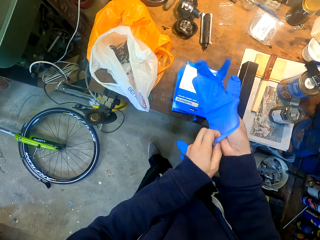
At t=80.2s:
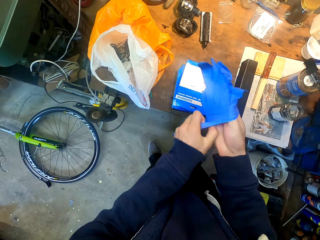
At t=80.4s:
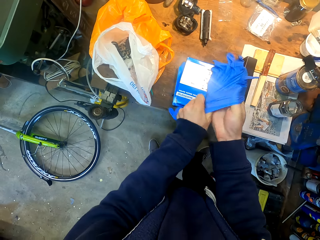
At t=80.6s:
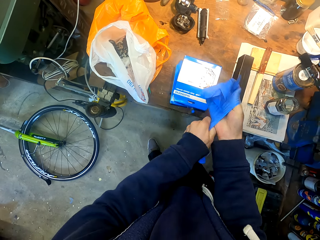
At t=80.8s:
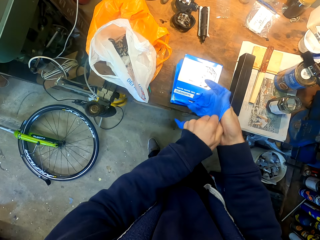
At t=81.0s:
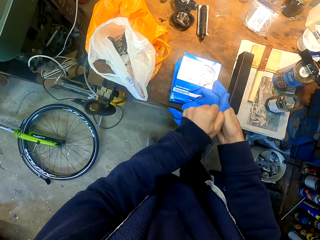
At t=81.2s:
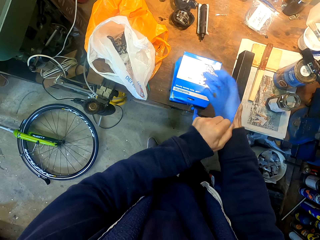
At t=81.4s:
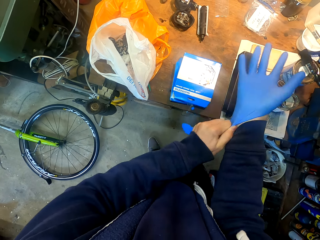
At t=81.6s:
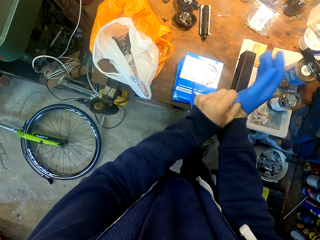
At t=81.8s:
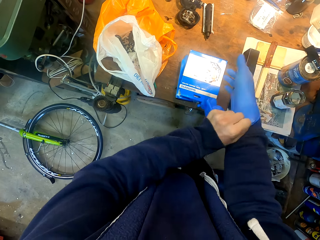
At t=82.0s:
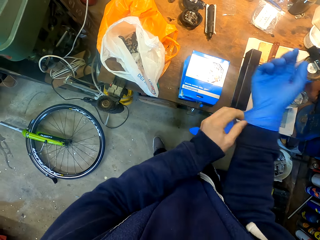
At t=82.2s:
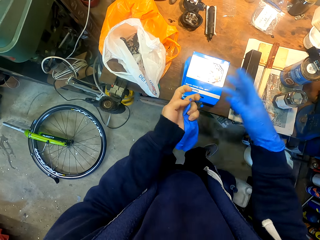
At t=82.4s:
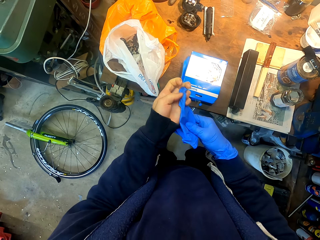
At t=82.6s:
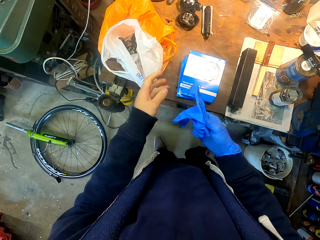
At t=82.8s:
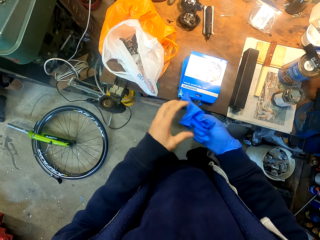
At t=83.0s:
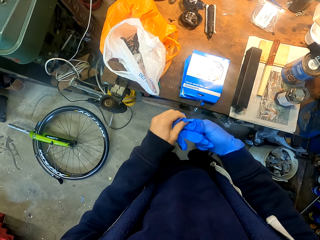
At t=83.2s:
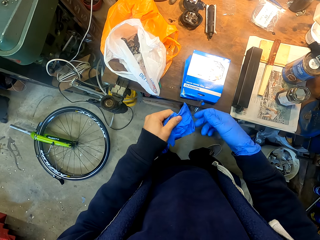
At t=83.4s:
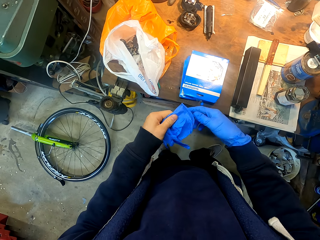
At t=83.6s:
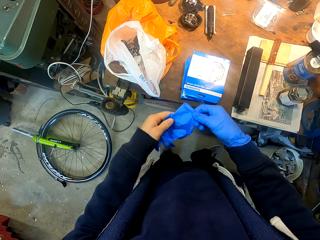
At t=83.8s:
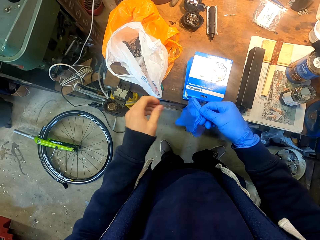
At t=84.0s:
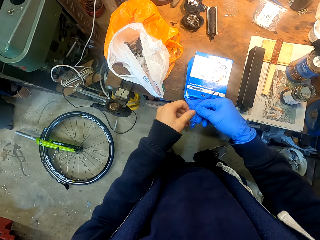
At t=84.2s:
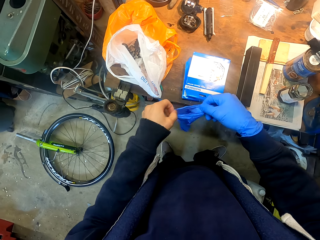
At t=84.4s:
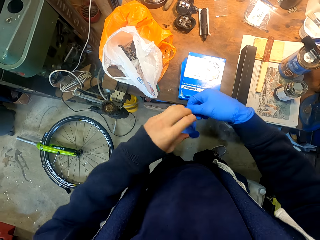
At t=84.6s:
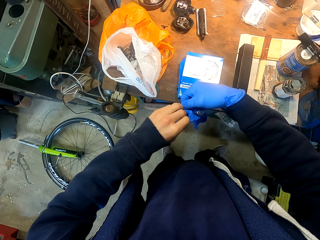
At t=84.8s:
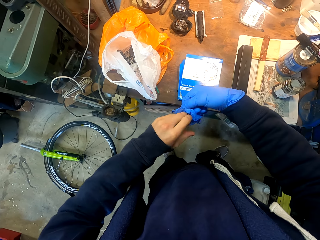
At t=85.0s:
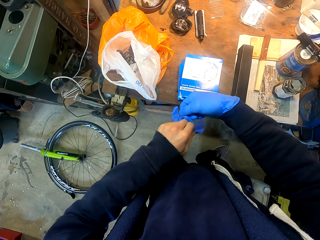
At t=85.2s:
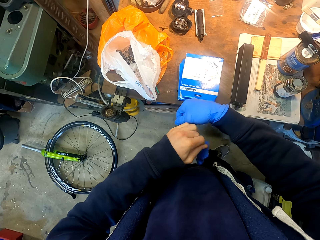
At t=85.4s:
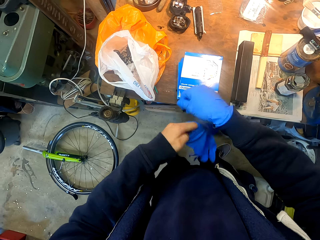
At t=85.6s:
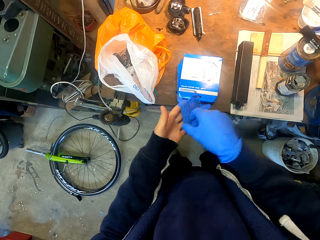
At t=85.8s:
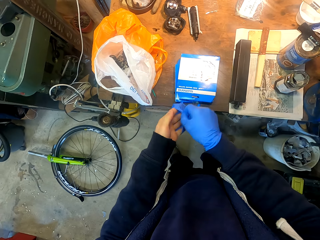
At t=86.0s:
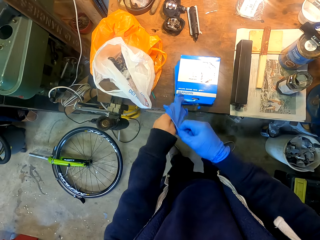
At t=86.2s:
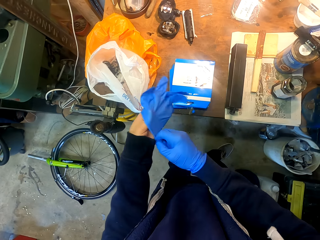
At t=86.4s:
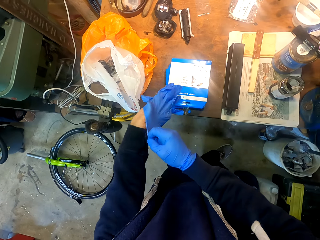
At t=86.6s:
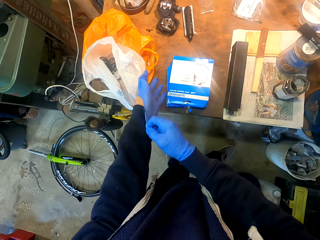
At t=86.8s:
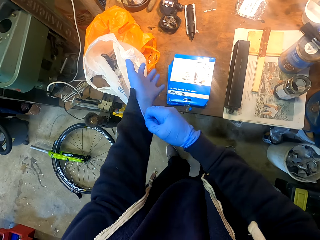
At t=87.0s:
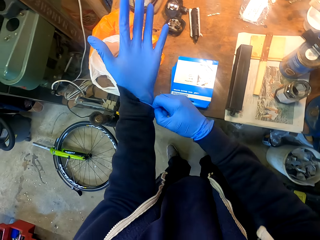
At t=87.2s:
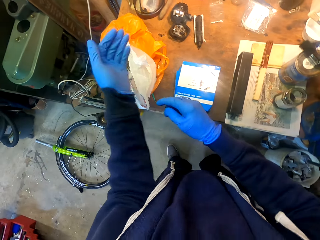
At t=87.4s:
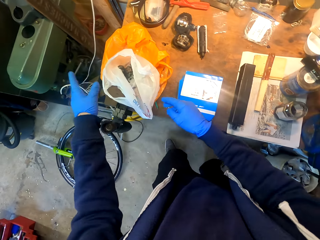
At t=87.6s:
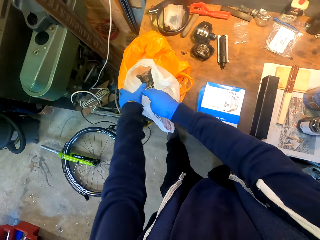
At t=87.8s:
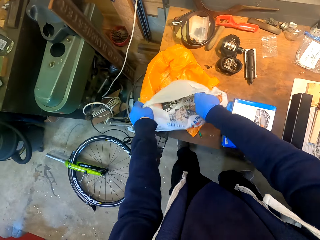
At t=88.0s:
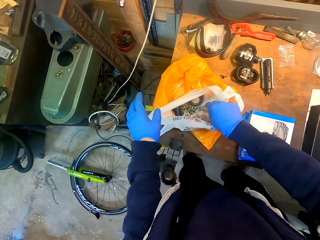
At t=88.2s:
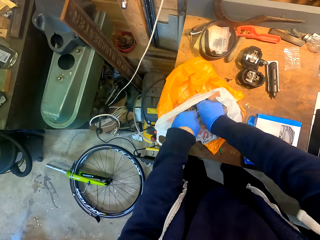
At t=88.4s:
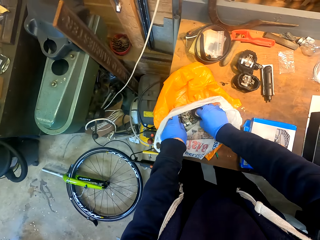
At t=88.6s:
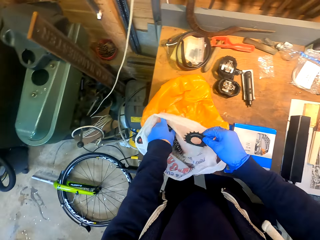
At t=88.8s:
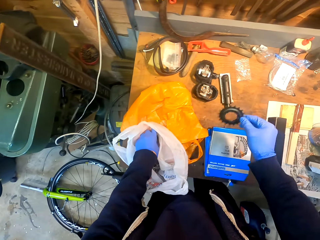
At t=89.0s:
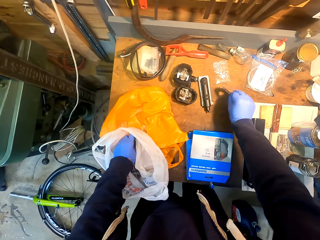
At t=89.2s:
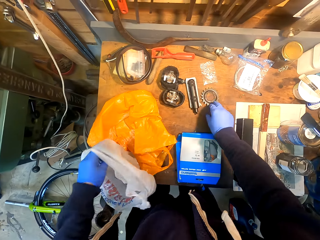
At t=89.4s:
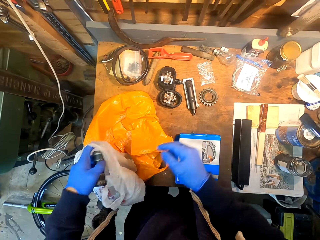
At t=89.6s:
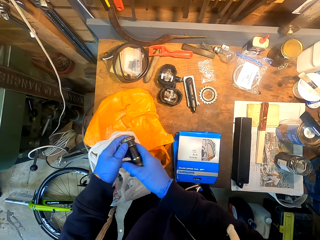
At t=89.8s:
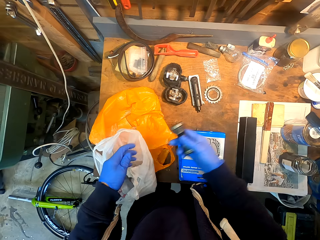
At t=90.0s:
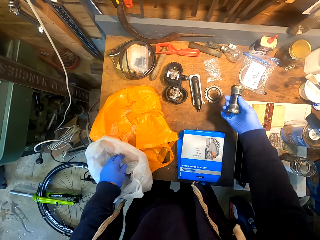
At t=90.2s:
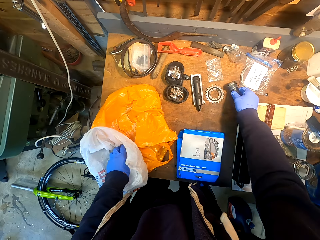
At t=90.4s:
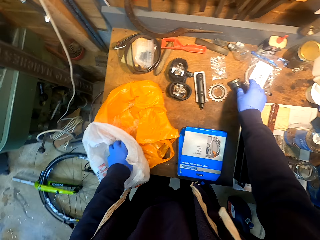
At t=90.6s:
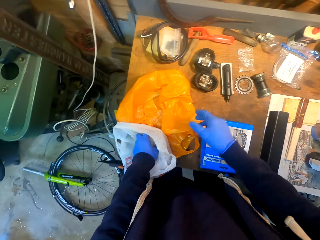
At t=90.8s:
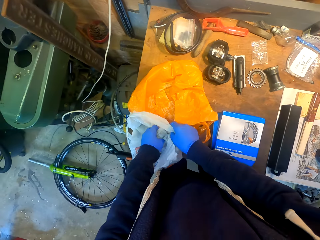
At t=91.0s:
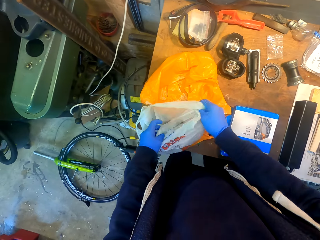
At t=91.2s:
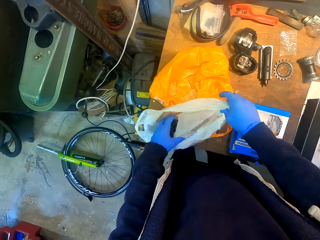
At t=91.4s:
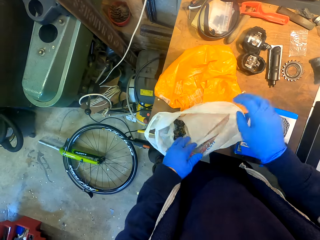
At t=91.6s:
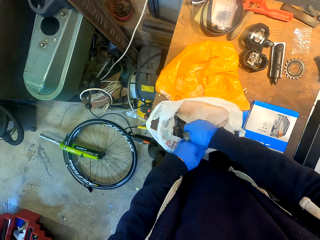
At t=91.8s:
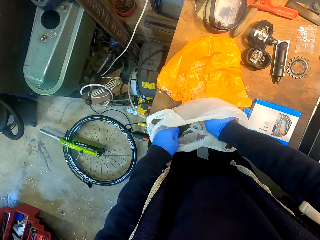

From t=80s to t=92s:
The camera wearer puts on gloves. They pick up a gear wheel from a shopping bag. They put down the gear wheel on the table.

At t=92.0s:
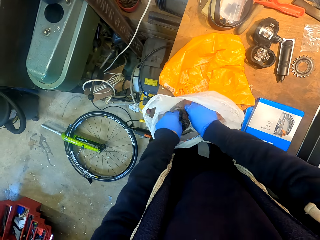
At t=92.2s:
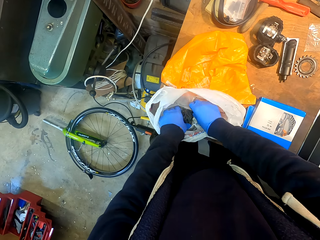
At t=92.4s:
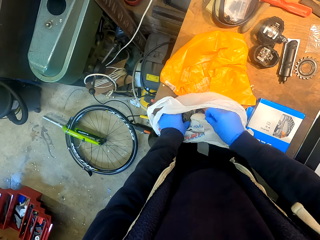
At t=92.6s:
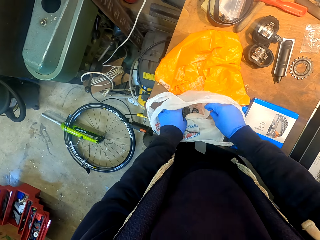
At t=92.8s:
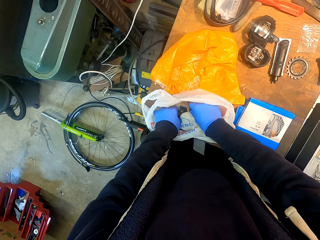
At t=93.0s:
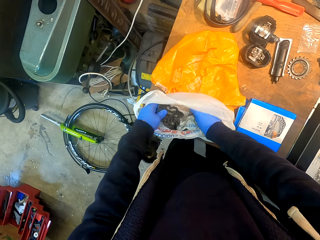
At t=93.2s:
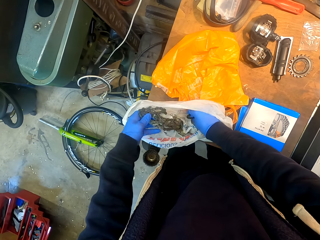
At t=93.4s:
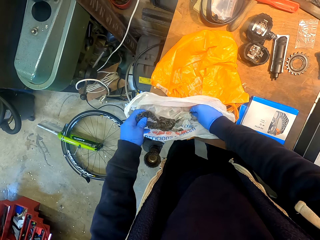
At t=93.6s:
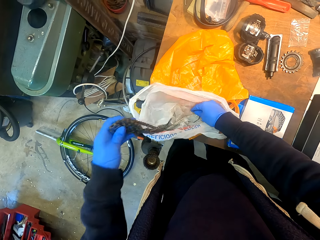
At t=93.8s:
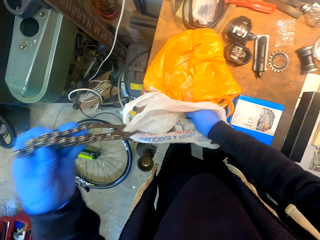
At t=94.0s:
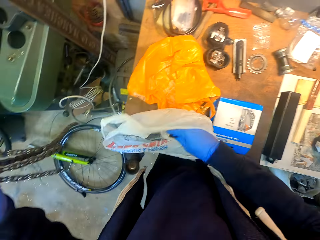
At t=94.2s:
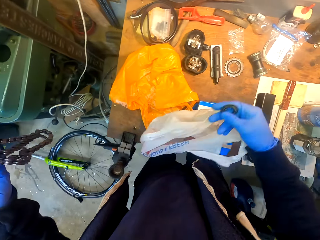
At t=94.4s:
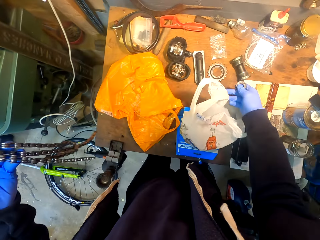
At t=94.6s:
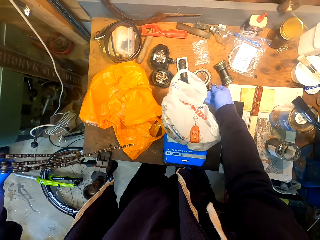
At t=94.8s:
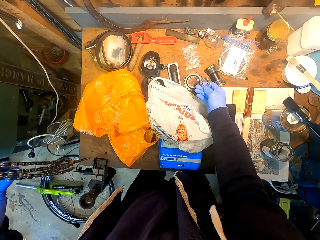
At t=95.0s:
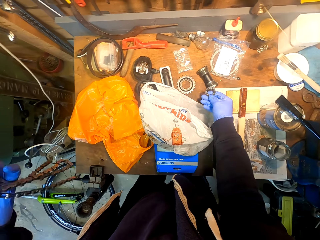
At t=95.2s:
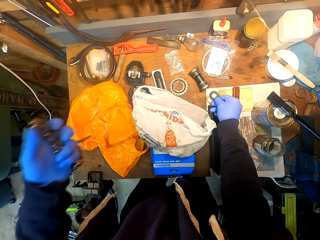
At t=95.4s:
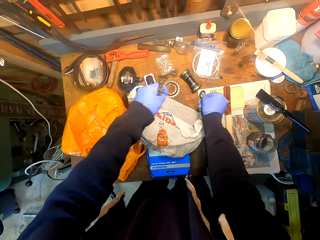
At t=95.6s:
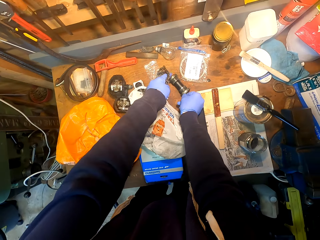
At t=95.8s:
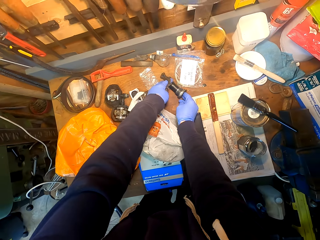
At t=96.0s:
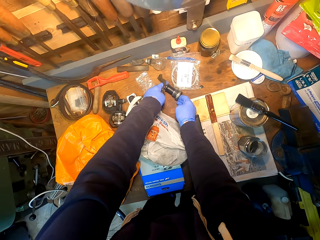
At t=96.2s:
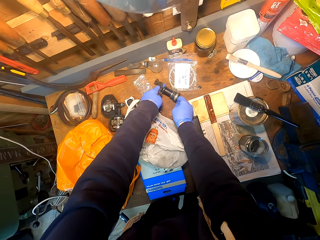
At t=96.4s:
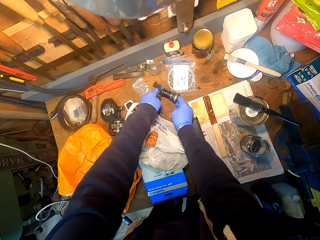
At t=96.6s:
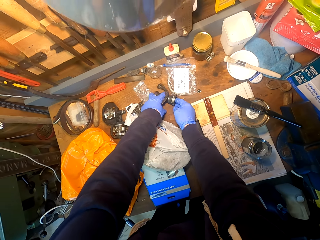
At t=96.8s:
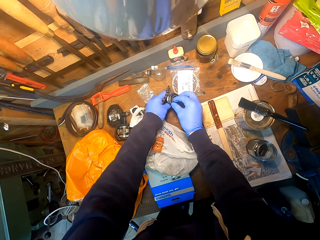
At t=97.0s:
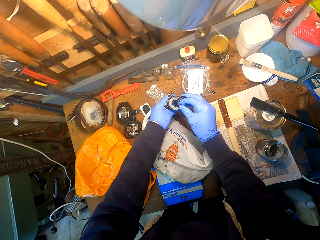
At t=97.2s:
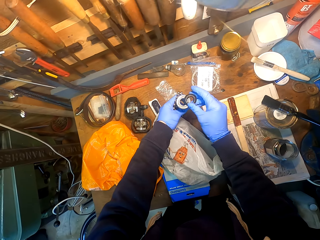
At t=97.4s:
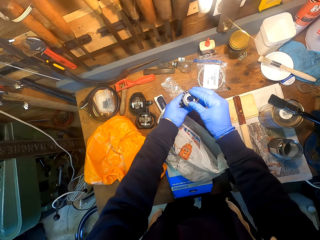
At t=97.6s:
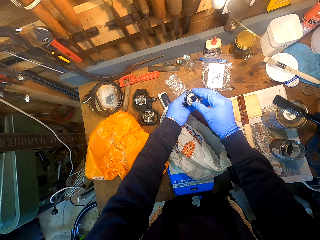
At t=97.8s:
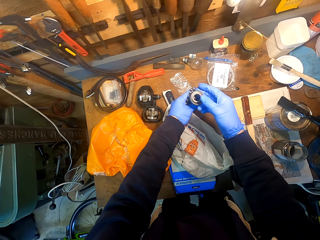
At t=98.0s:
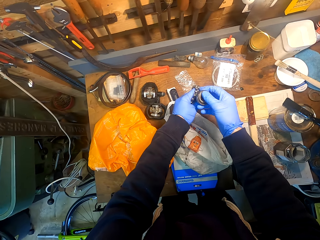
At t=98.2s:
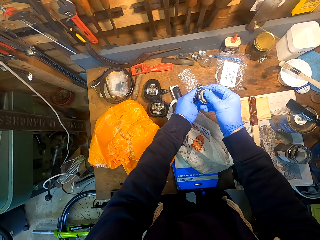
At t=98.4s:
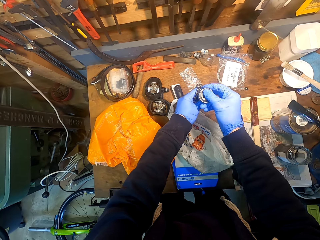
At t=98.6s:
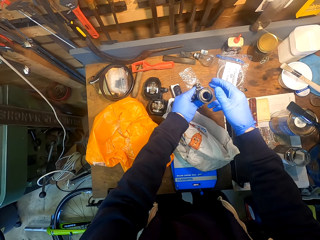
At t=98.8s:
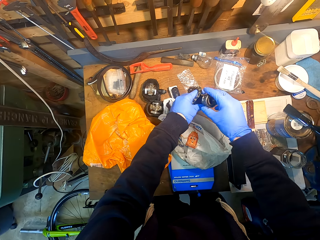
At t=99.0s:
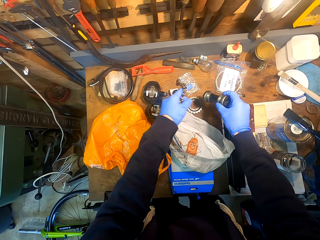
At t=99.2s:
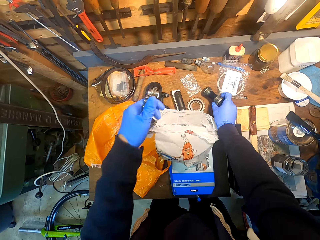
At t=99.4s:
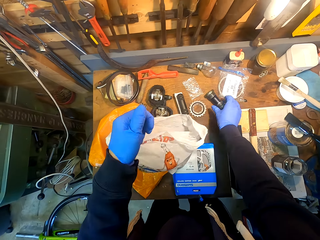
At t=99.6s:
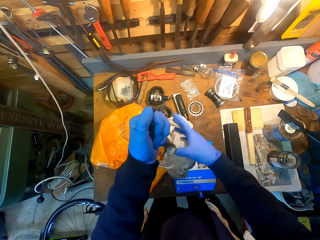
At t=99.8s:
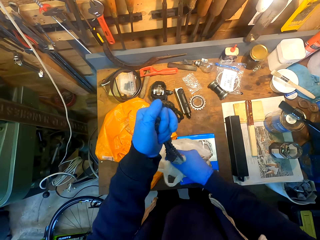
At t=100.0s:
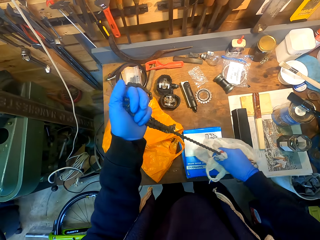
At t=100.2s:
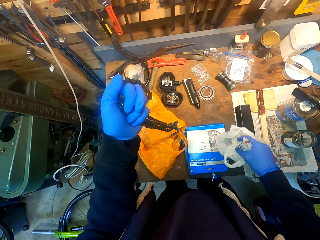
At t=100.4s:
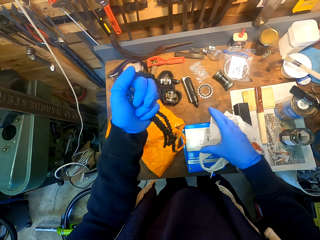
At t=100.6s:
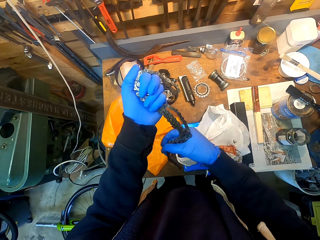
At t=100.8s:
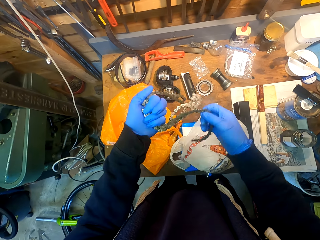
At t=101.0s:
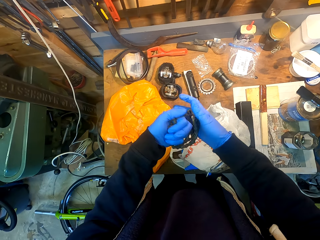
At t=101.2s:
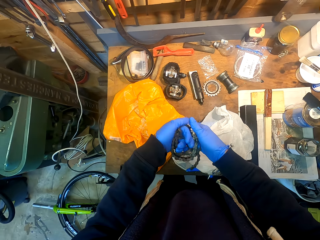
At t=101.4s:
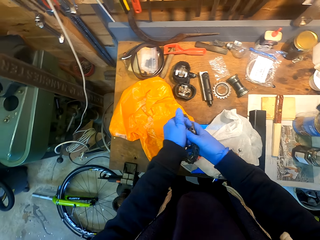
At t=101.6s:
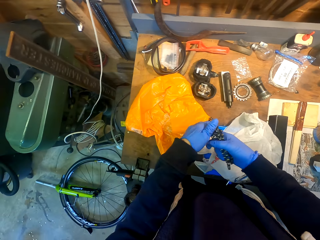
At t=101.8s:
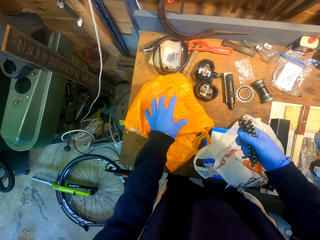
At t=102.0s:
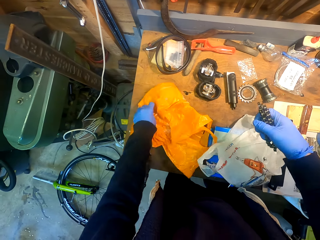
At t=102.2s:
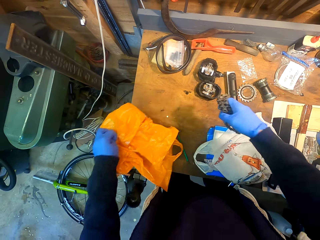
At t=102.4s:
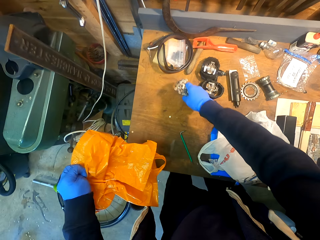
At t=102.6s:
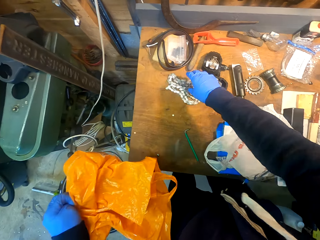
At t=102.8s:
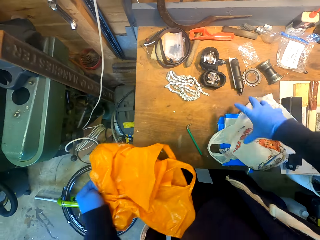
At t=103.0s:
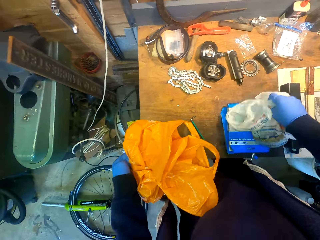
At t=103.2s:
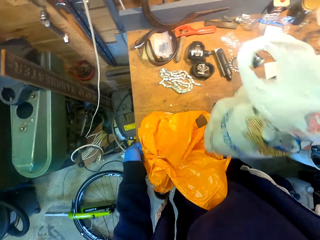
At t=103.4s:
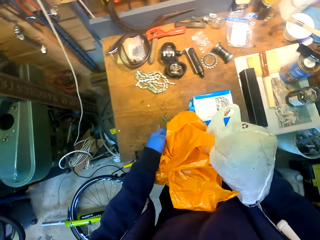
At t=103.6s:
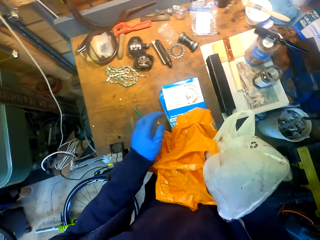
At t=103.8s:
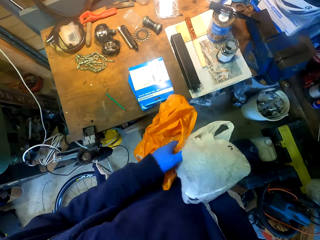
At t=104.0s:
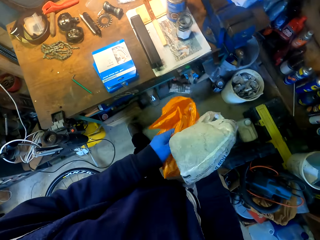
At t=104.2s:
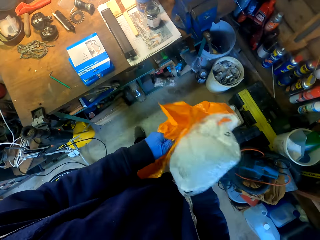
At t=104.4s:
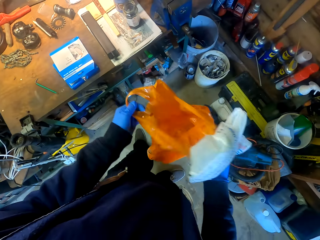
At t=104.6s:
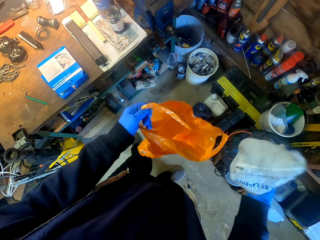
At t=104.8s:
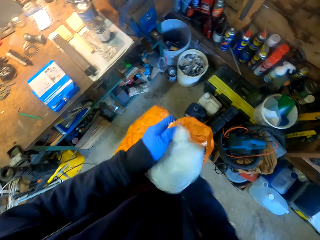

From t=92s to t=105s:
The camera wearer picks up a chain from a shopping bag. She moves items on the table. She picks up a metal. She inserts a gear wheel on the metal rod. She puts down the metal rod on the table. She adjusts the chain with her hands. She picks up a paper. She puts down the chain on the table. She picks up shopping bags from the table.
